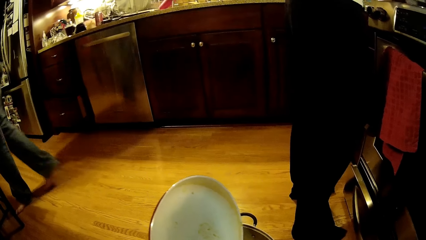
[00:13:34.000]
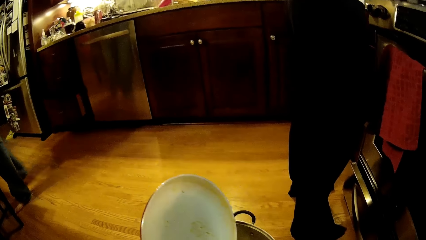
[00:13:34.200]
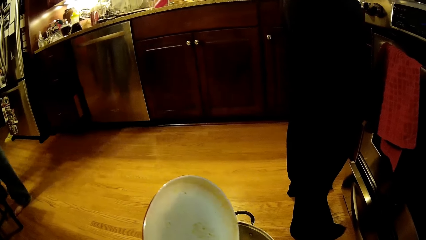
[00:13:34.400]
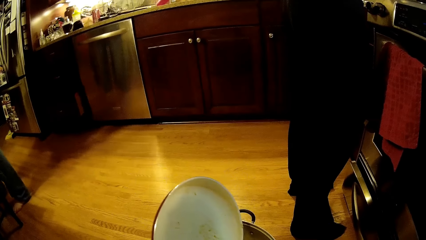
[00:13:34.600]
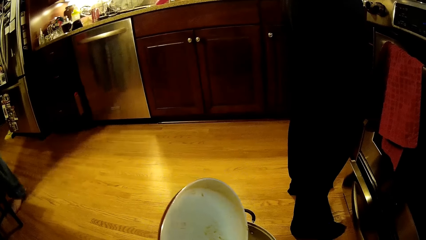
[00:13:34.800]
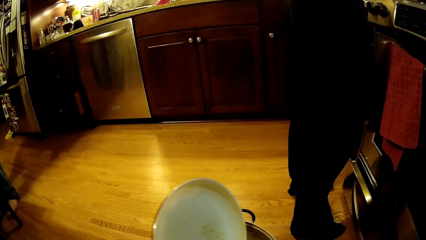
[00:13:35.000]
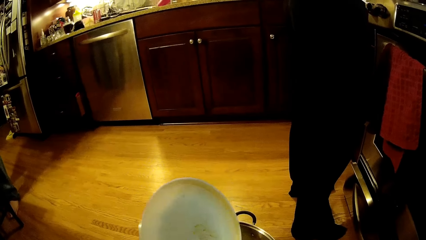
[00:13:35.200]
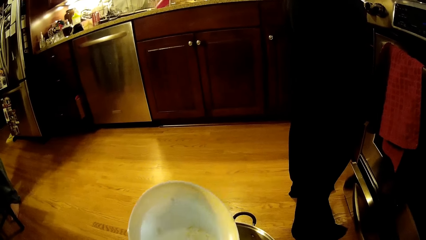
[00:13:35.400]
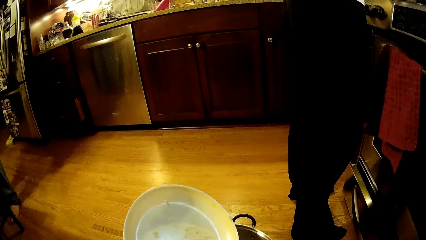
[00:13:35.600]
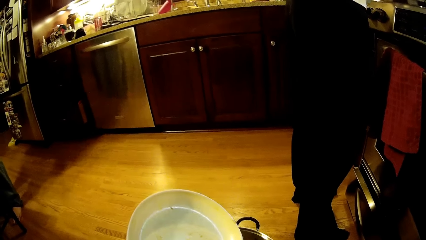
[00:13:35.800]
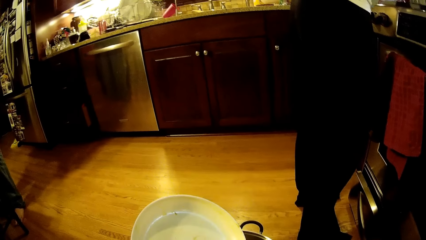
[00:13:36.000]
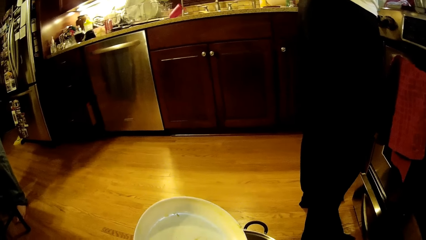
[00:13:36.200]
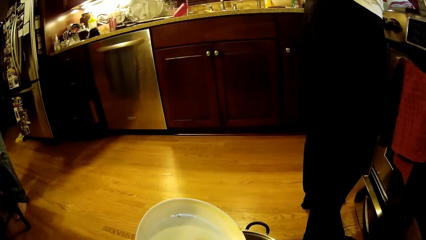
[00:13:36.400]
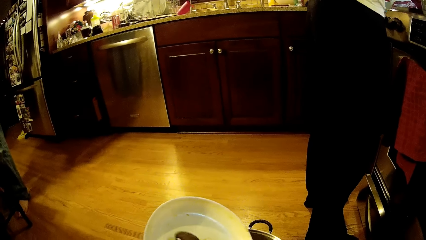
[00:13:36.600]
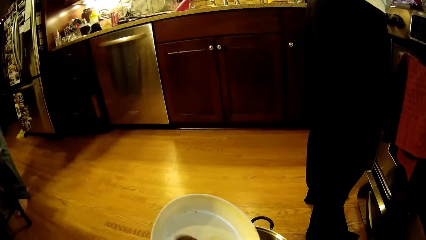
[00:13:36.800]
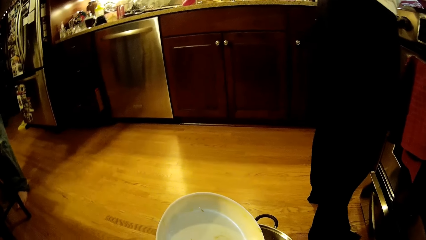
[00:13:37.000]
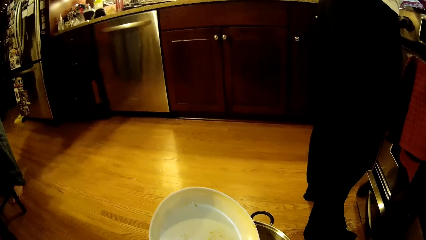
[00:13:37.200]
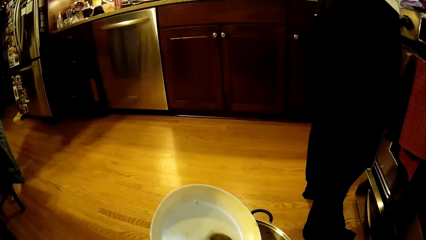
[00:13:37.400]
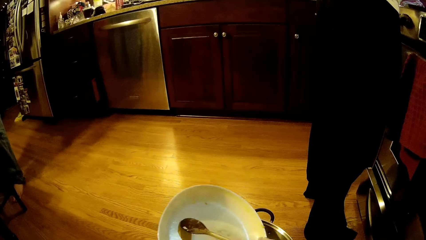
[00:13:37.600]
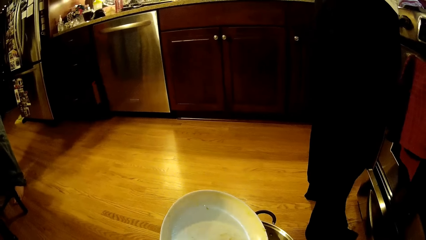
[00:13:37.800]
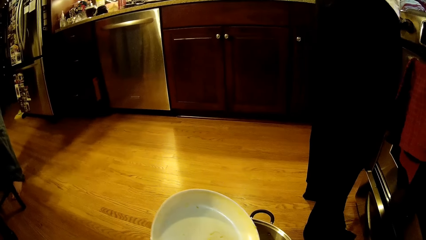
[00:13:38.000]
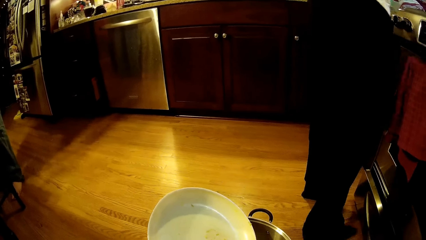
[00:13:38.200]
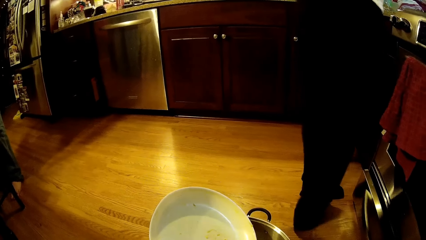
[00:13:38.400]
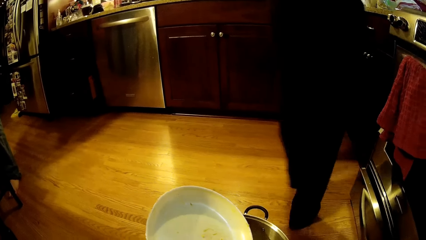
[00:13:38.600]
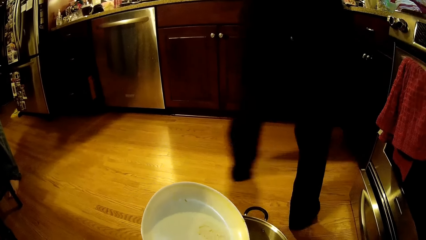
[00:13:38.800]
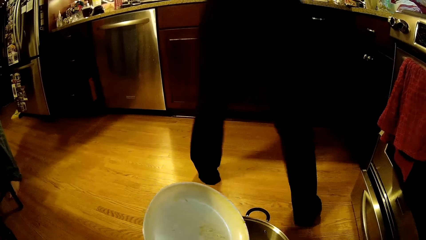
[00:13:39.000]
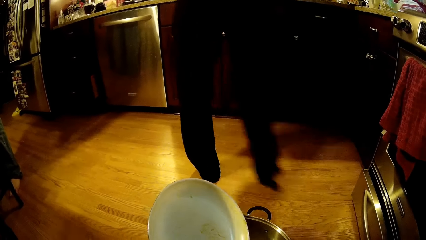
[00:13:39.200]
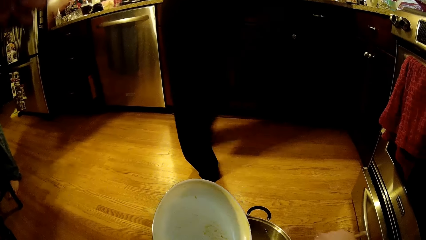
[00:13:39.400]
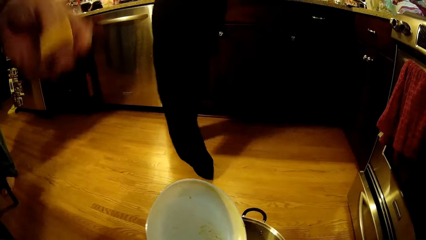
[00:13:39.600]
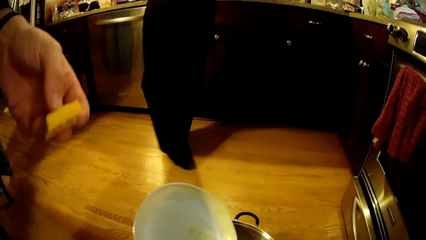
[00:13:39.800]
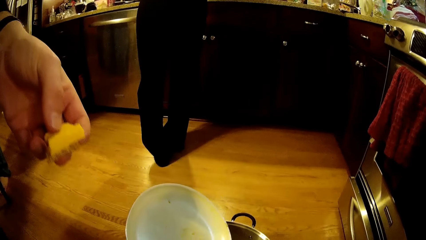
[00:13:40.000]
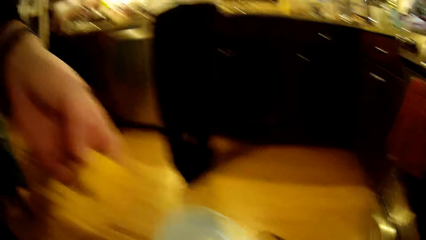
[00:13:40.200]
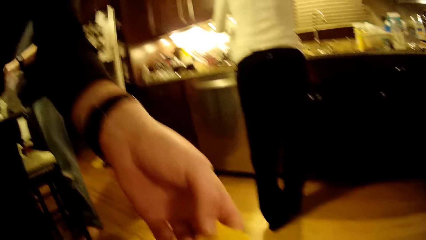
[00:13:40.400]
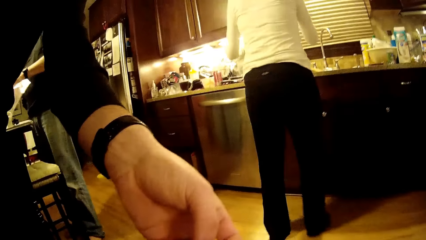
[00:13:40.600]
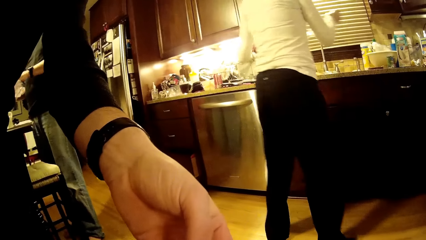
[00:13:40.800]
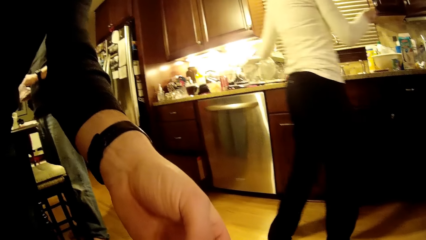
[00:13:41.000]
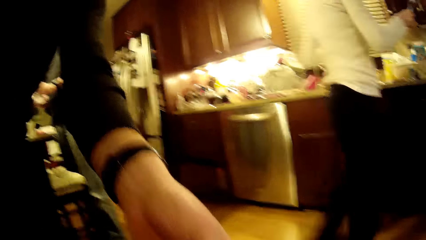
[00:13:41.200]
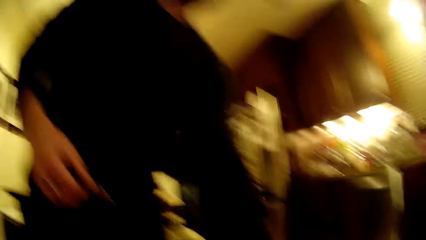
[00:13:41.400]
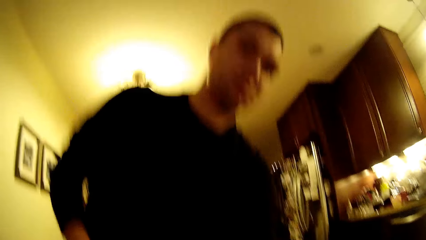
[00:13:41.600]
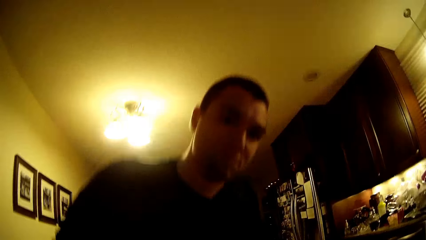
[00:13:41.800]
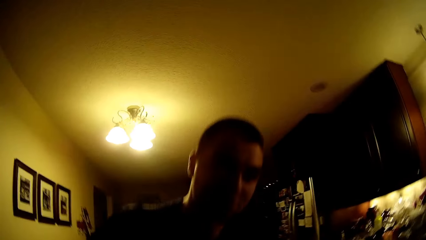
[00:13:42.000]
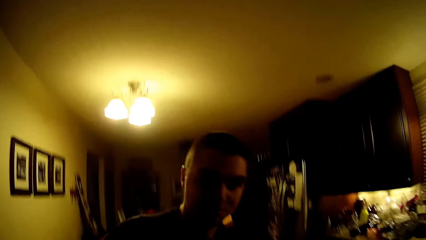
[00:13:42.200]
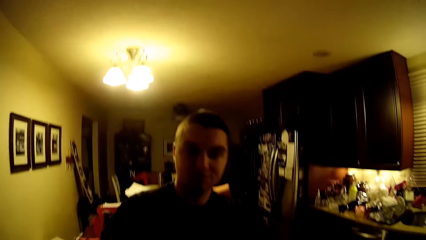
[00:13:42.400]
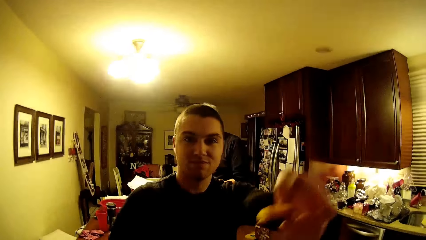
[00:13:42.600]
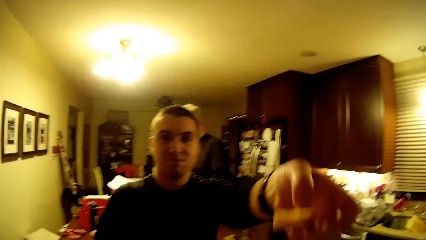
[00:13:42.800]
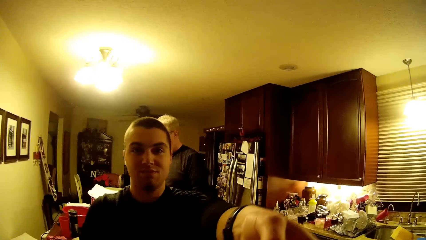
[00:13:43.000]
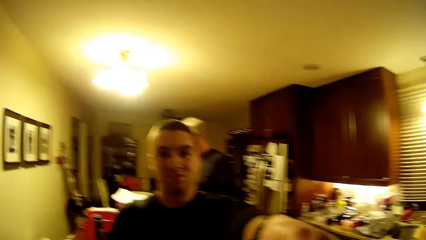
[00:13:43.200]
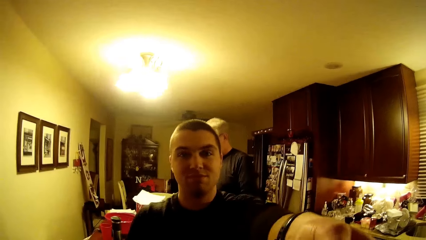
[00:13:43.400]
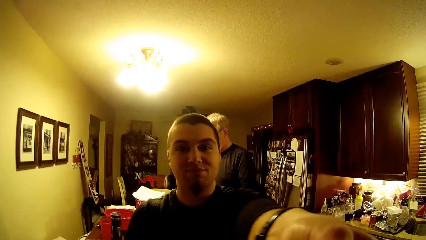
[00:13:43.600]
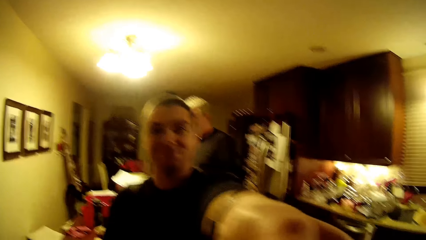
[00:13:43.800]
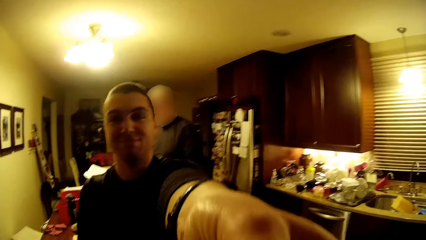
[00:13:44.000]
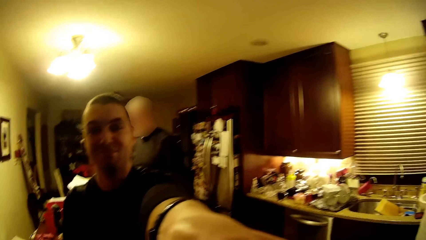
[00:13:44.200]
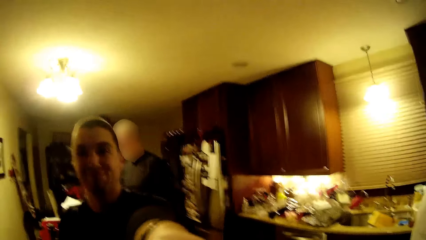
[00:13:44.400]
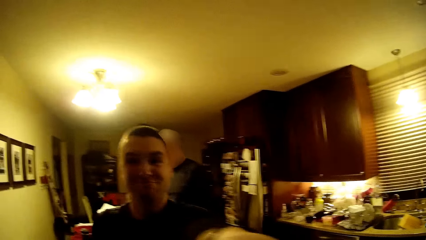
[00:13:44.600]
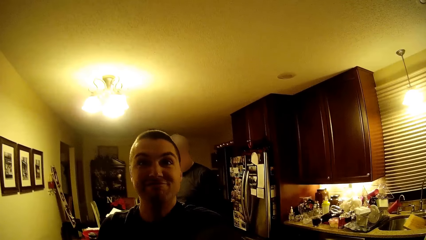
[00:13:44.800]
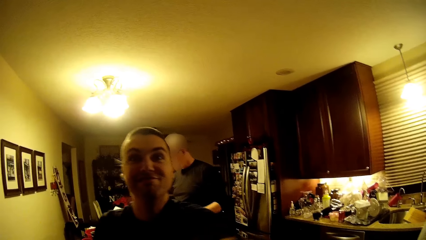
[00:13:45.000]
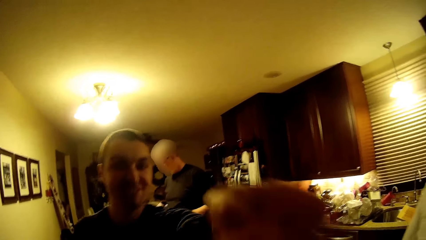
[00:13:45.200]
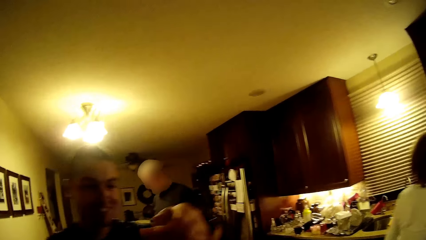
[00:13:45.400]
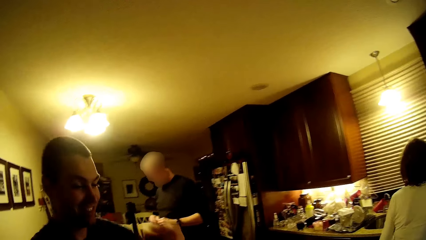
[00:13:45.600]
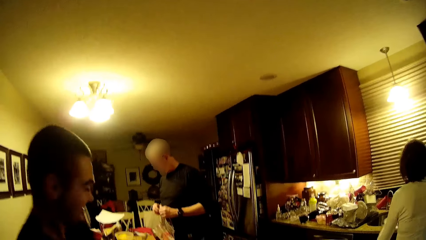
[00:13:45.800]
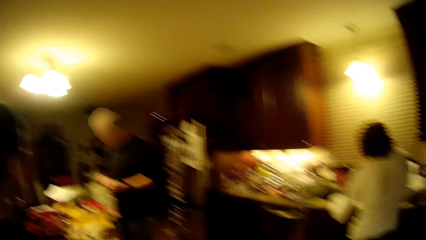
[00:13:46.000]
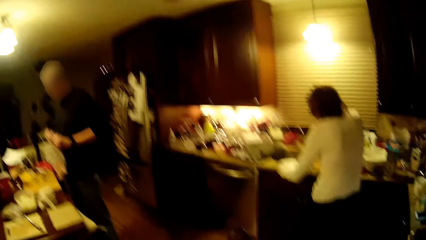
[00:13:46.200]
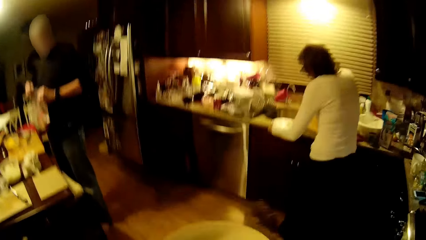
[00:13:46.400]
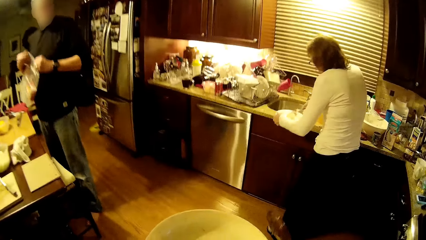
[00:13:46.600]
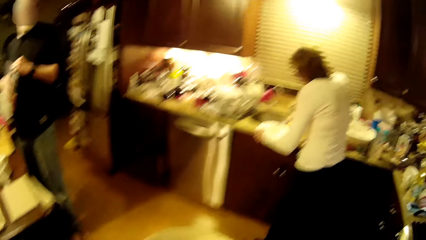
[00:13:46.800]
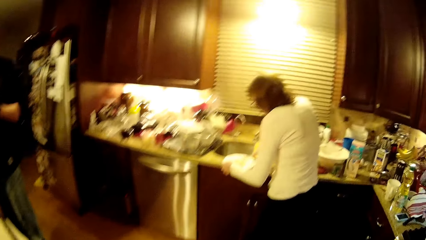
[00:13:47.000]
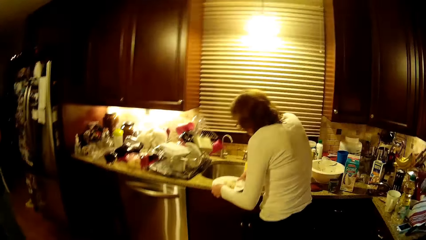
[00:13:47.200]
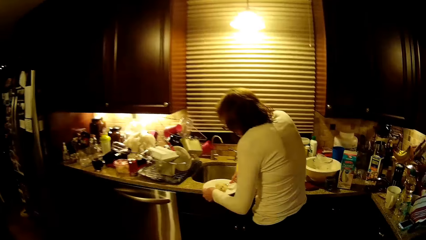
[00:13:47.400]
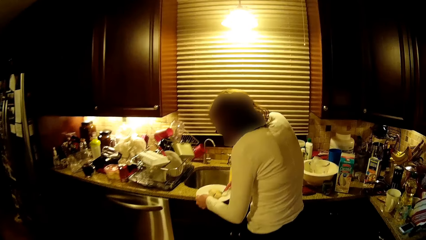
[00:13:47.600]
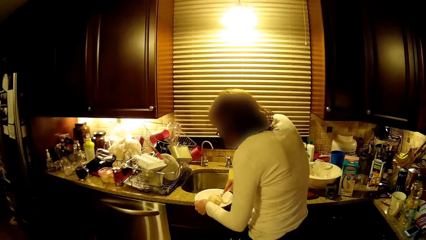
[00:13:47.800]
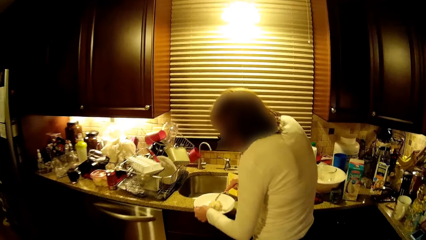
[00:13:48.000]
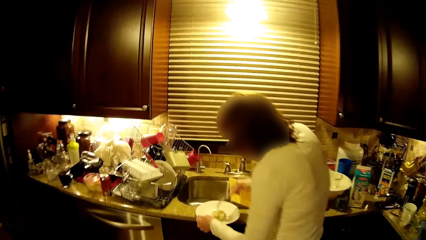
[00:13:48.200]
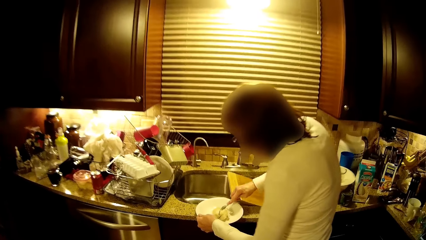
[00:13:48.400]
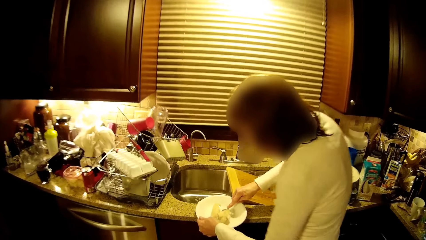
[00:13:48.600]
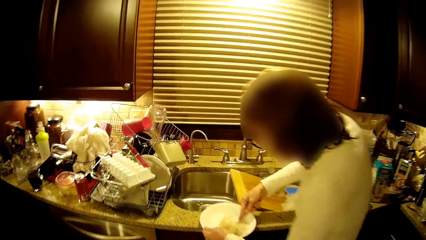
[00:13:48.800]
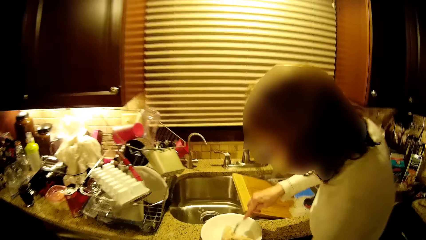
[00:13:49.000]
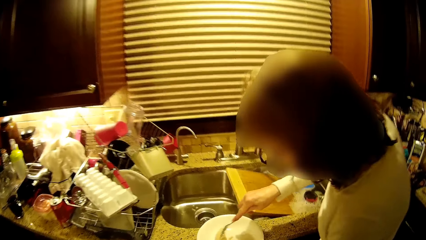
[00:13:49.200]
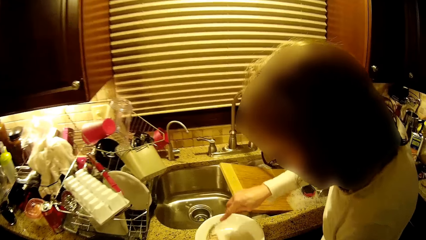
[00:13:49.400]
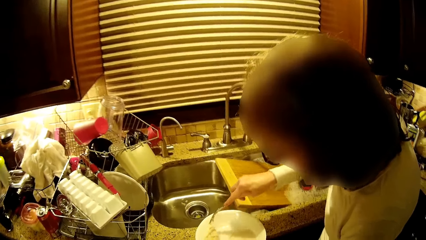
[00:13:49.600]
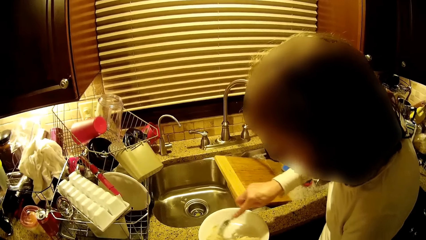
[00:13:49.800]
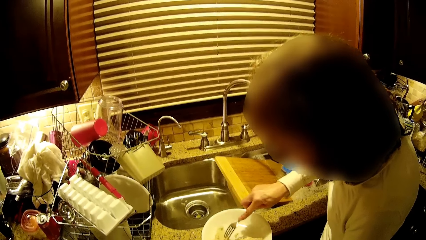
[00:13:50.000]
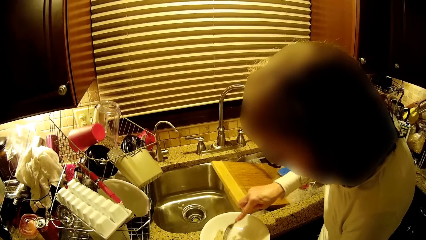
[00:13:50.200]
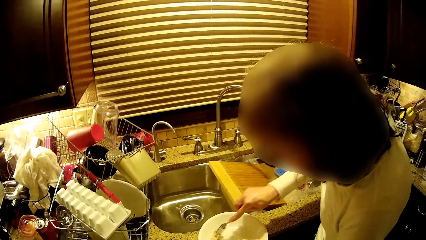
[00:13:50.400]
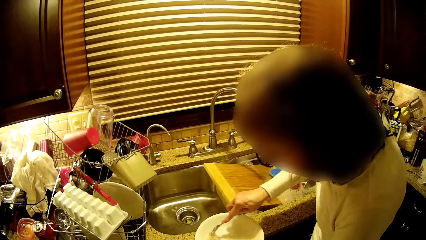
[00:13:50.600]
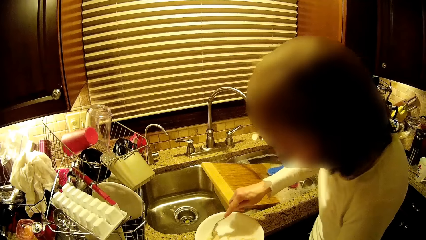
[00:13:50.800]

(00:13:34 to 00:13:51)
The camera wearer puts something in a cooking pot. A woman walks around. A person holds something. The woman walks around. A man gives the camera wearer food. The camera wearer looks around. They stand up. They stare at the person. The man gives the camera wearer food. Another man puts his hand down. Another woman holds a plate. The other woman smashes the food.
